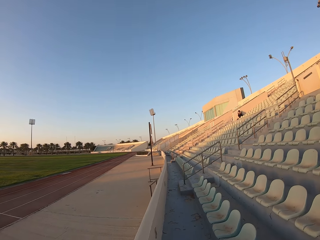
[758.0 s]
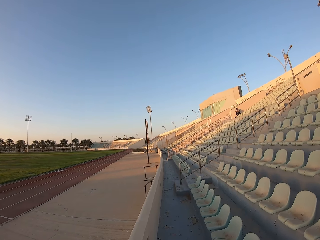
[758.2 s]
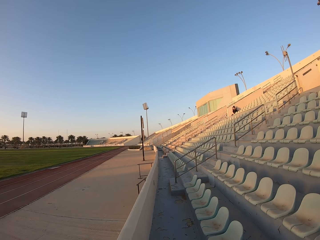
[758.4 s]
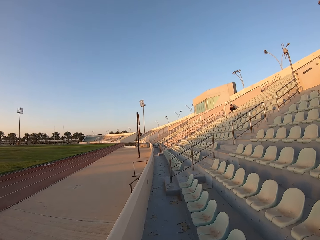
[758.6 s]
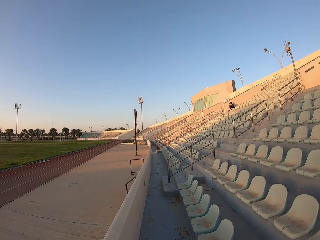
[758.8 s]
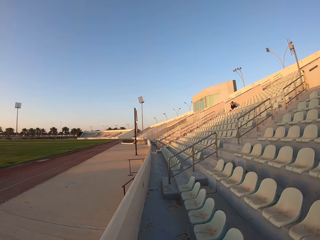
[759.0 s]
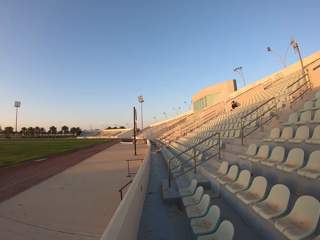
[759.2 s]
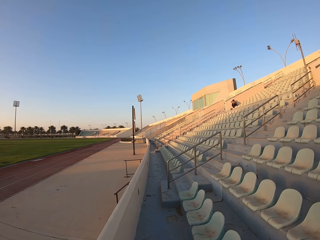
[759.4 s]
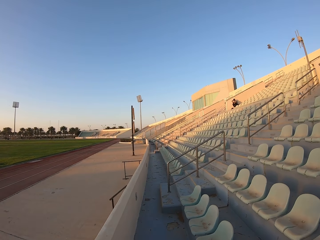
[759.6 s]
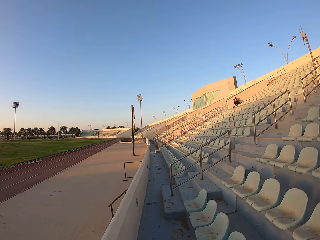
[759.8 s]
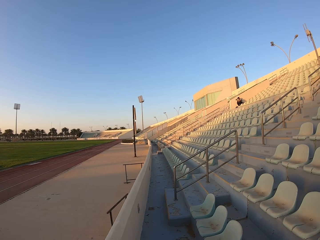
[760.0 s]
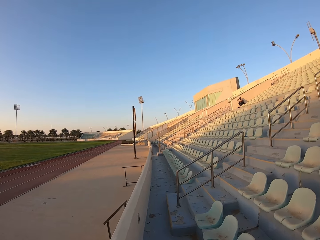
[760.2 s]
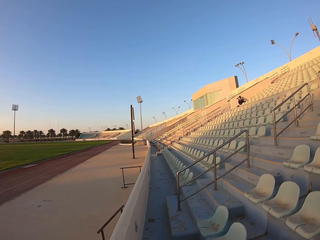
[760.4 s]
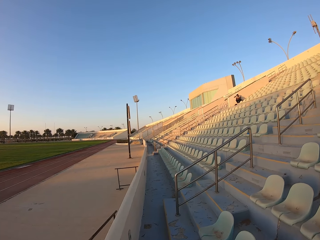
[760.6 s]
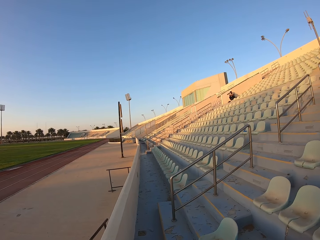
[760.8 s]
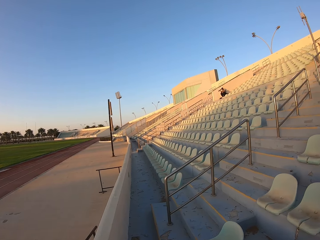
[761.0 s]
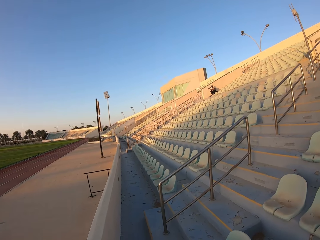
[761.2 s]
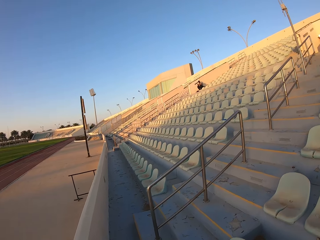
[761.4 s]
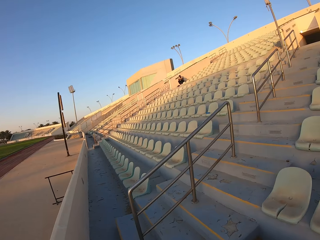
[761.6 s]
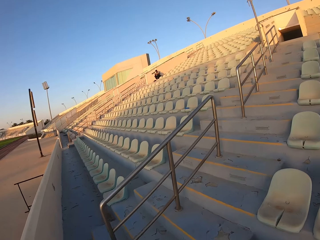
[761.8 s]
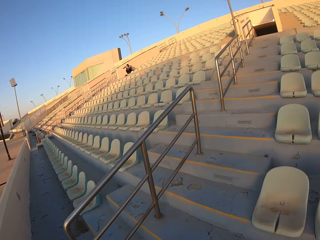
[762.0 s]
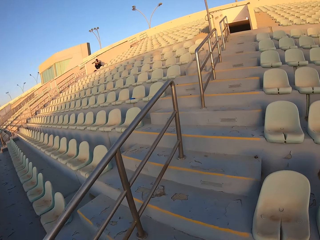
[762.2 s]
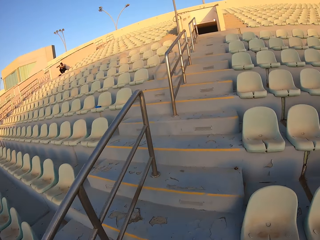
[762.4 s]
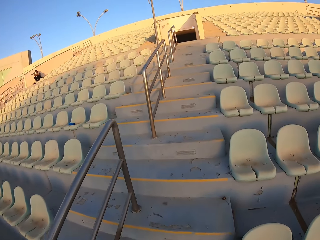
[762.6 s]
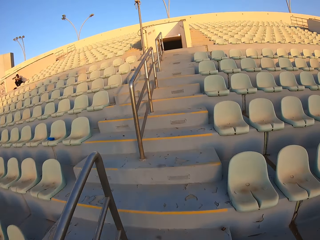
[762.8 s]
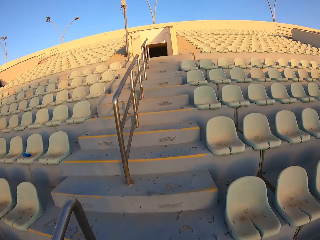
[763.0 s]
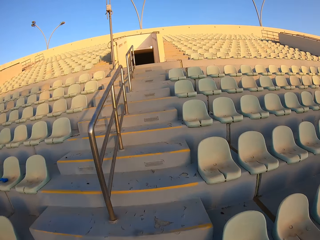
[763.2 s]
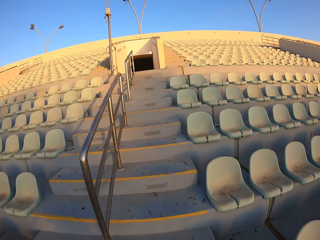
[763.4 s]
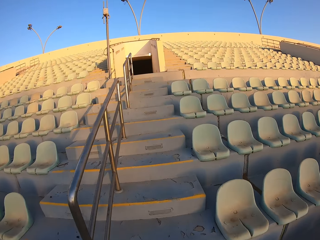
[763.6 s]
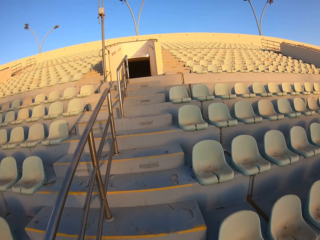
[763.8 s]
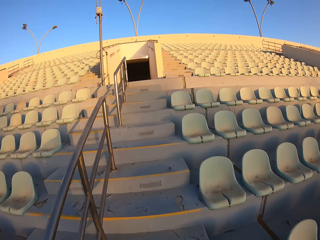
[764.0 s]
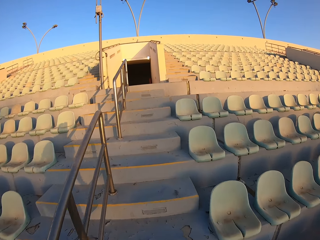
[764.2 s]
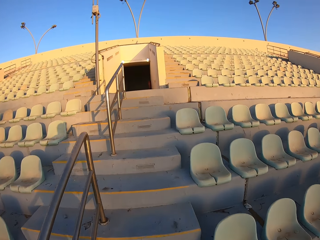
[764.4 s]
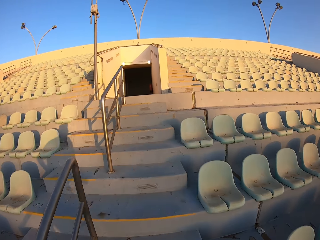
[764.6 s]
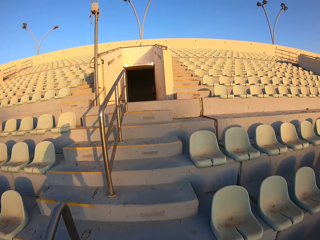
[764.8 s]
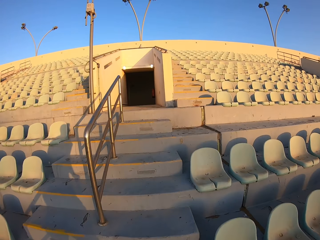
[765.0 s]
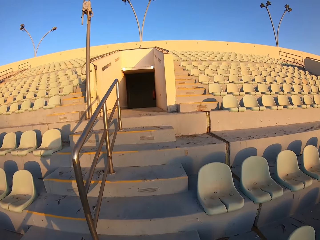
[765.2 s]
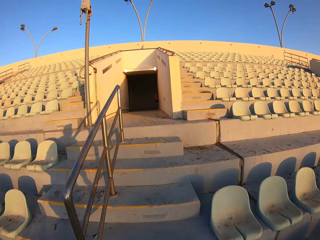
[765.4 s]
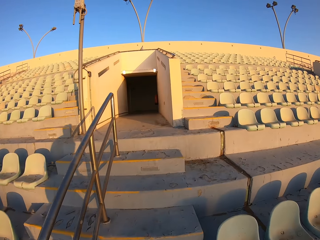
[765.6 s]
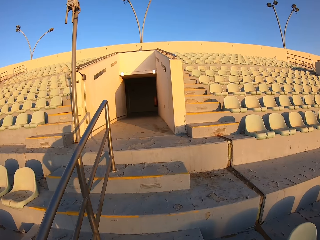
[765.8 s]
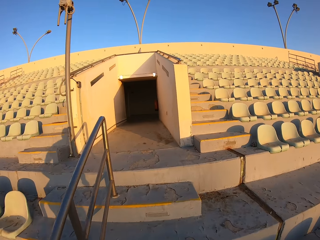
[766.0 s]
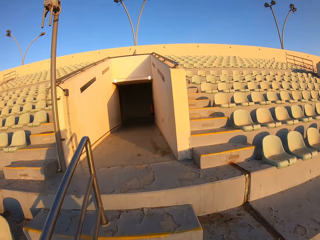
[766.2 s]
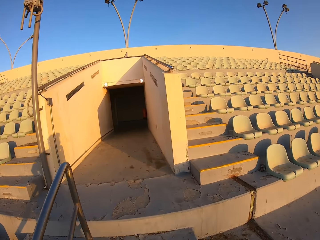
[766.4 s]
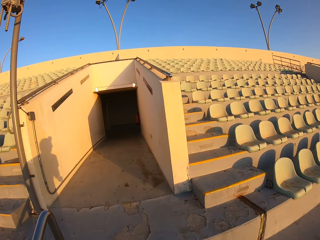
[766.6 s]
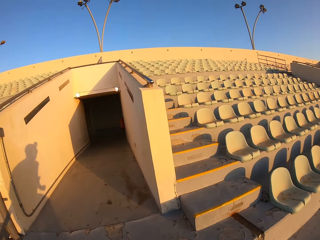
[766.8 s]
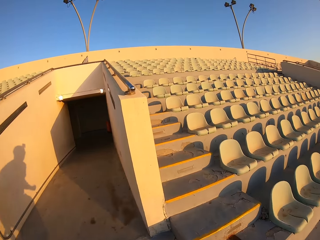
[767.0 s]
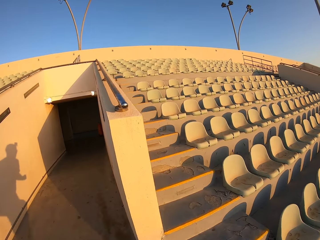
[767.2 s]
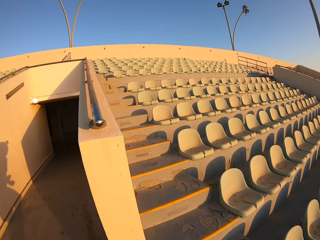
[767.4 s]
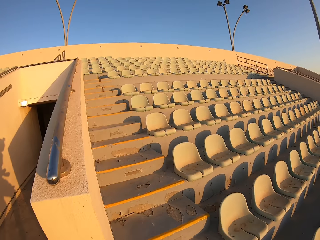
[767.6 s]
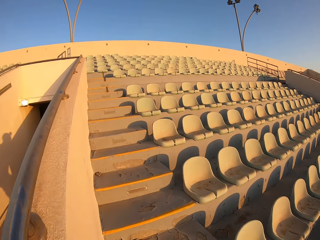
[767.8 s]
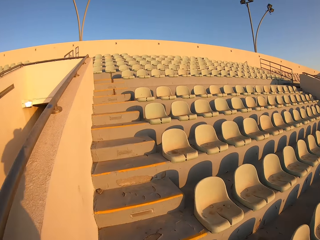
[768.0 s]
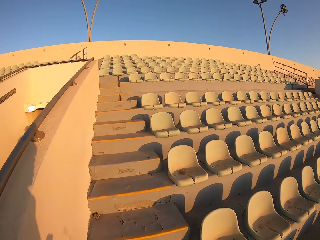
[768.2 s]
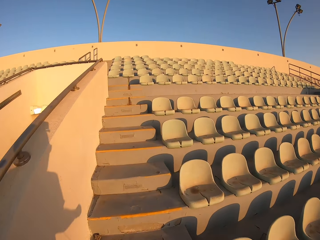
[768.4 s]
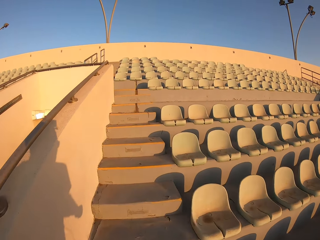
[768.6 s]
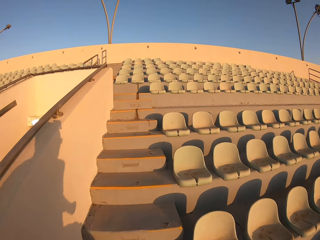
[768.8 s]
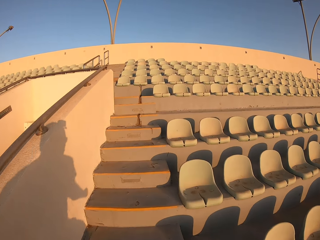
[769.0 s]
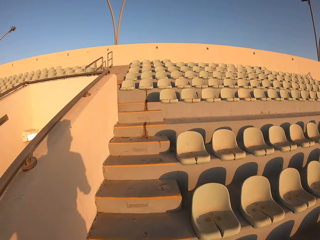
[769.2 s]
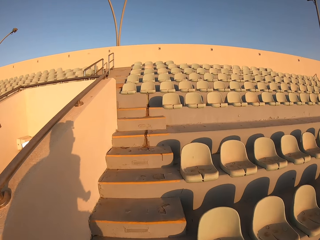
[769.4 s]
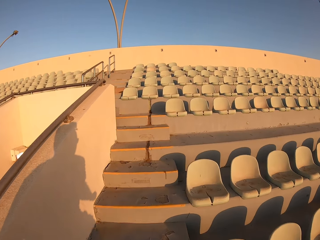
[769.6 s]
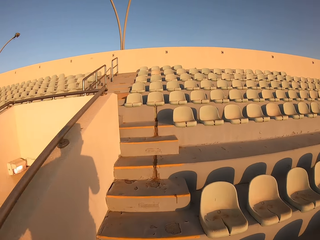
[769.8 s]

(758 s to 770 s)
The camera wearer jogs up the stairs.

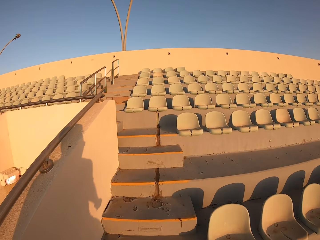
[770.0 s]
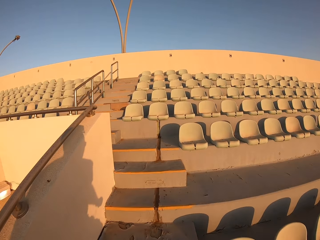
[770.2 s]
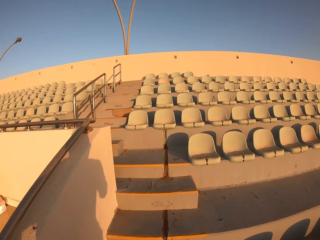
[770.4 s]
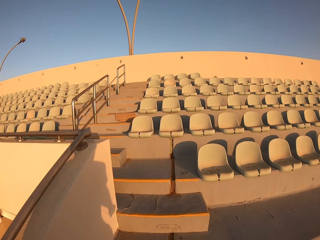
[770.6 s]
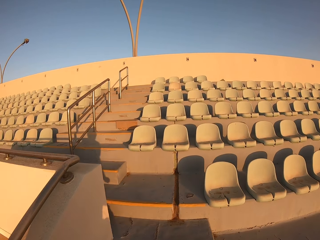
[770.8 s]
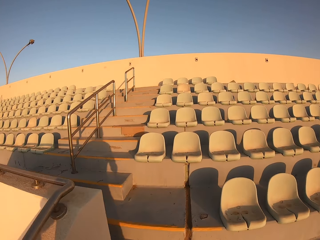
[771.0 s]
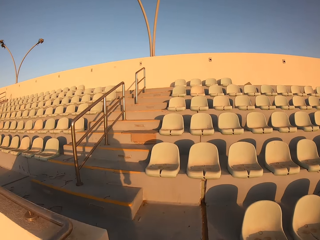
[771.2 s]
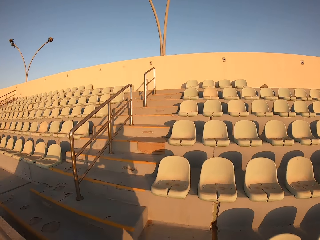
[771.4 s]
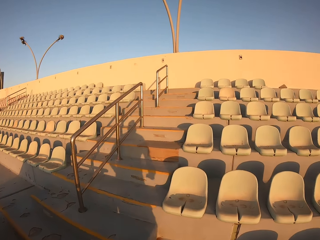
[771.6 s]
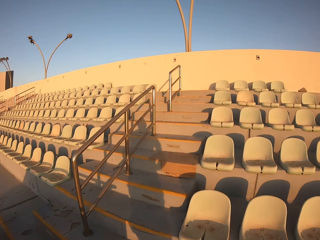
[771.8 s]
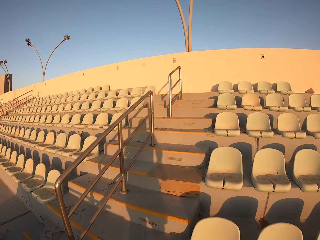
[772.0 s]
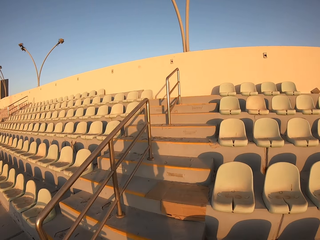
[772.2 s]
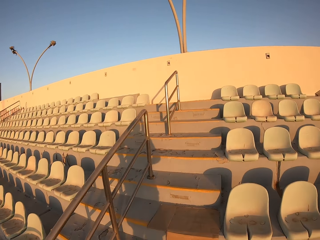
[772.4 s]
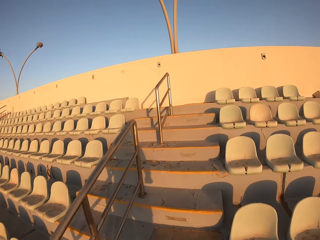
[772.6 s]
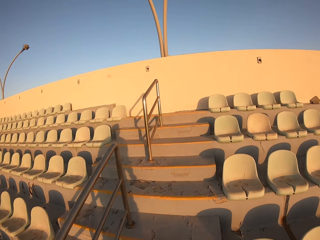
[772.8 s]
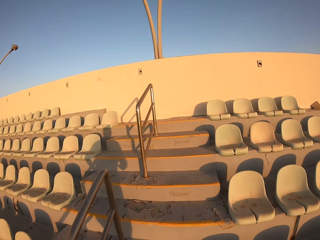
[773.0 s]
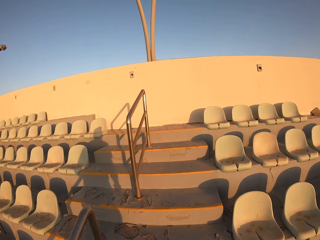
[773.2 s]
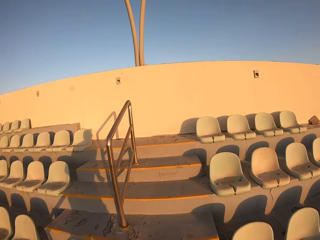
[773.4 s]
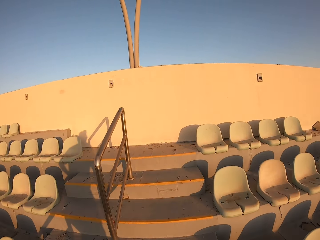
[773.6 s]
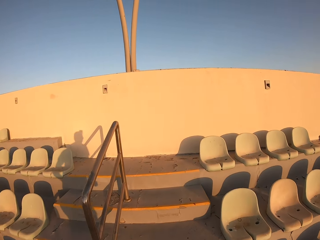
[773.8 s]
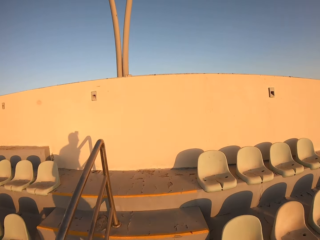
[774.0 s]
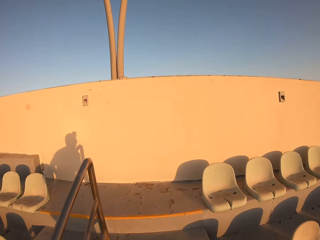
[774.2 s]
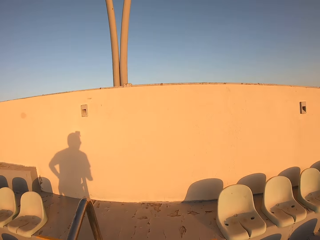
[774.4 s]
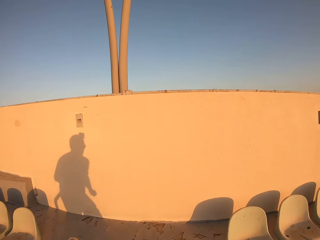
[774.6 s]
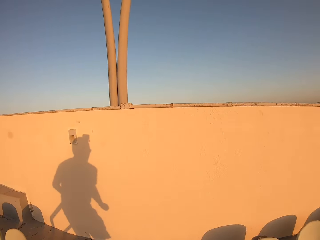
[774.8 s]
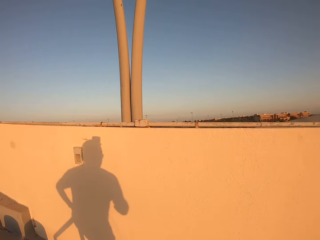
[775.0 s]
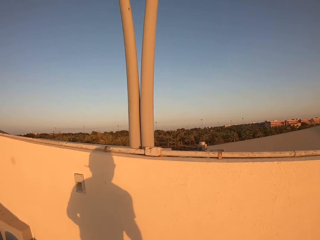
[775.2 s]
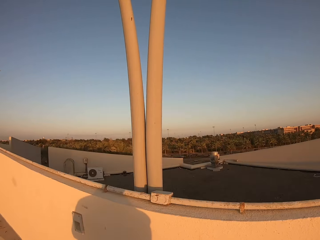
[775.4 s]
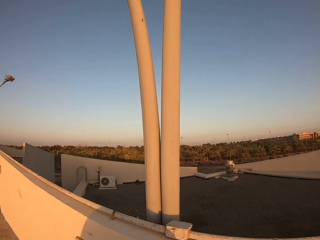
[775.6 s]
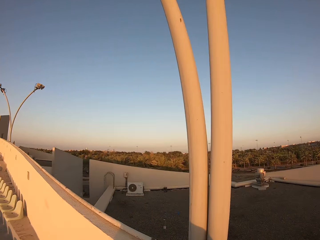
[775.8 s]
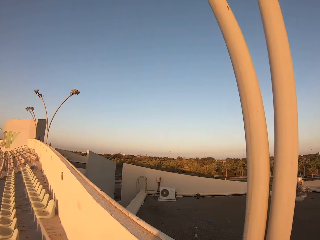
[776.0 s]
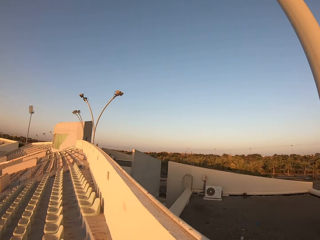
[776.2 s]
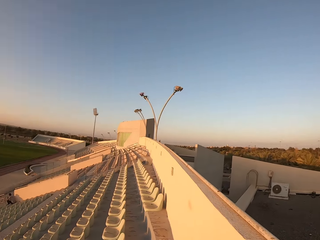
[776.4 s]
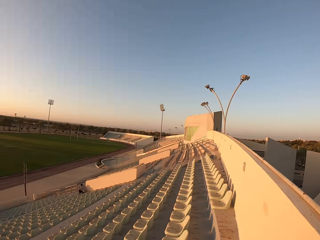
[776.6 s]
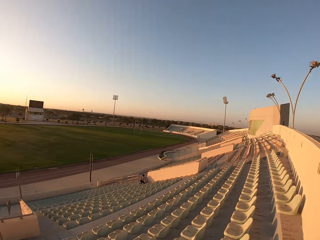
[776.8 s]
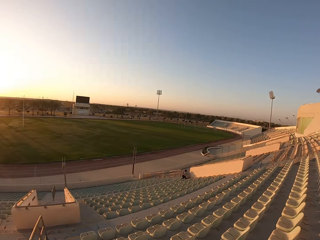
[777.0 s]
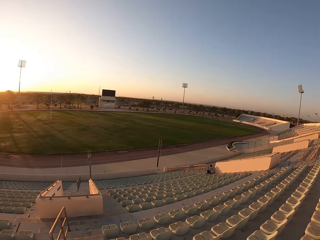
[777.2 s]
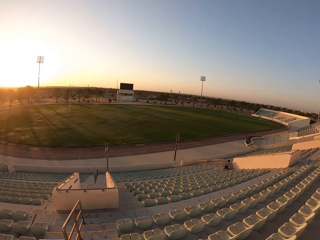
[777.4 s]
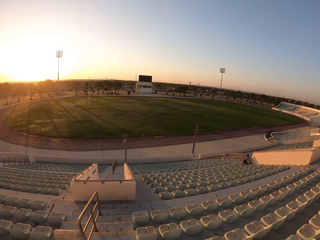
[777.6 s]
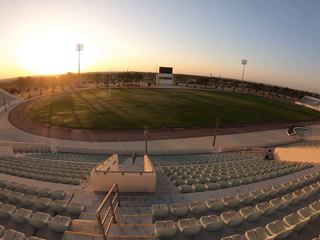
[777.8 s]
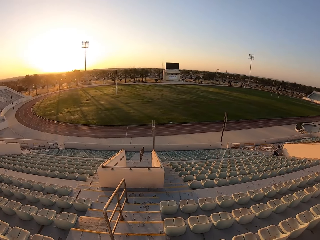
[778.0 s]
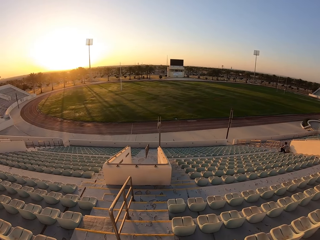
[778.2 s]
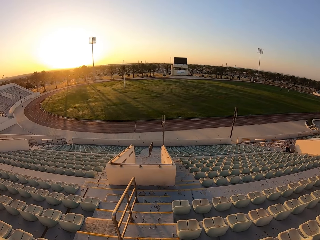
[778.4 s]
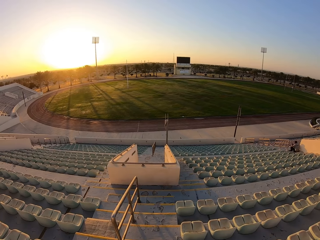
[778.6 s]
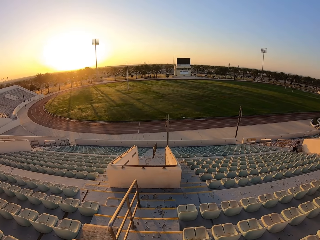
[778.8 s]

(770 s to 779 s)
The camera wearer climbs down the staircase.
